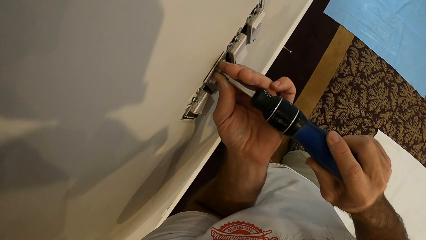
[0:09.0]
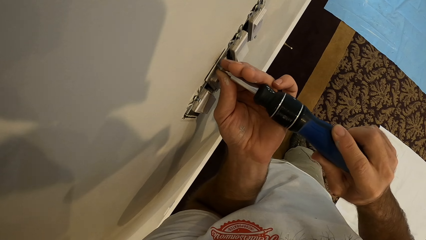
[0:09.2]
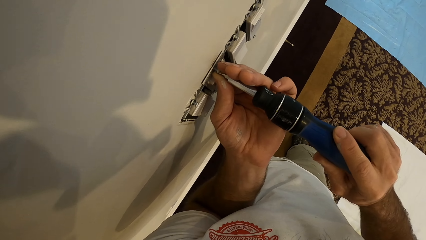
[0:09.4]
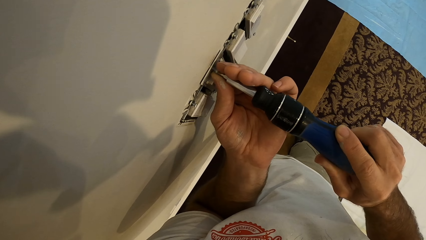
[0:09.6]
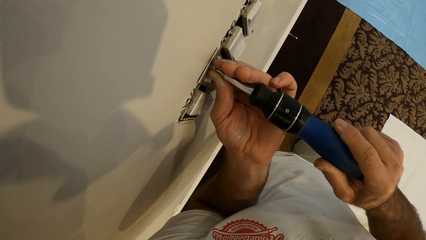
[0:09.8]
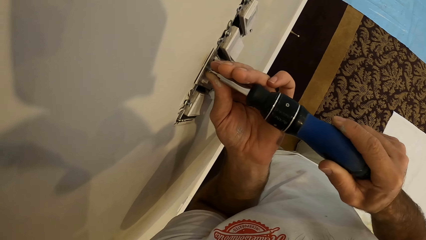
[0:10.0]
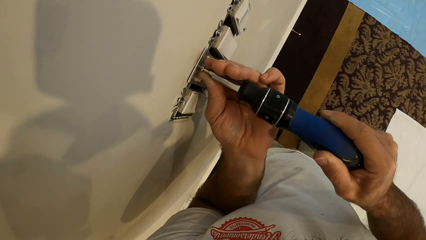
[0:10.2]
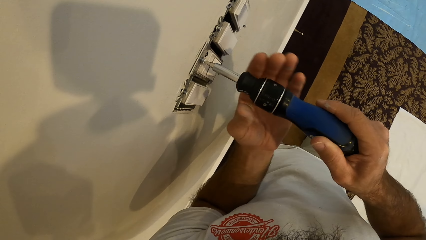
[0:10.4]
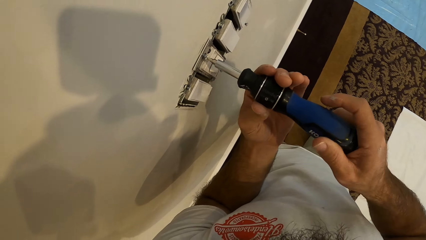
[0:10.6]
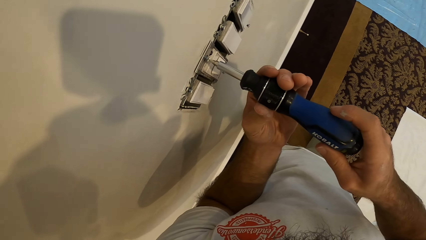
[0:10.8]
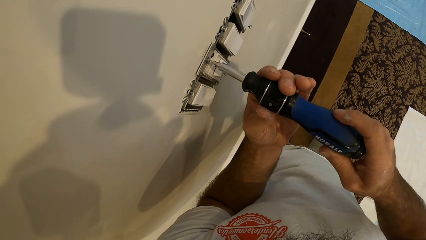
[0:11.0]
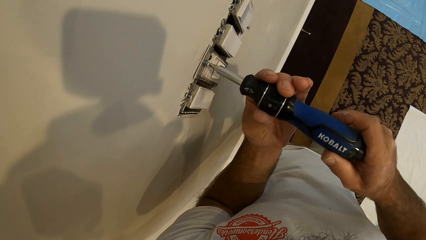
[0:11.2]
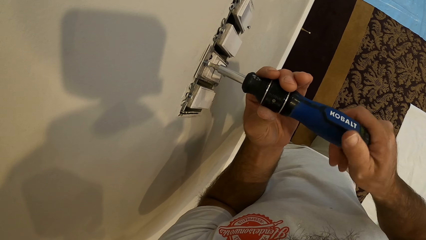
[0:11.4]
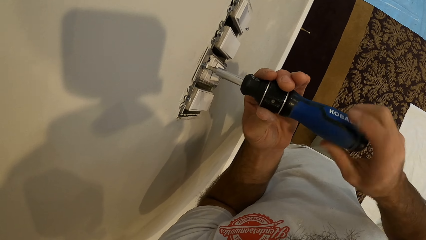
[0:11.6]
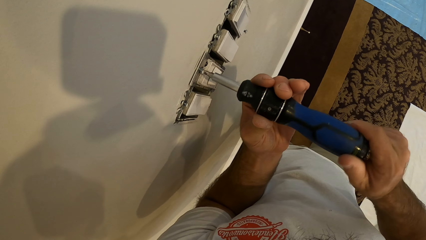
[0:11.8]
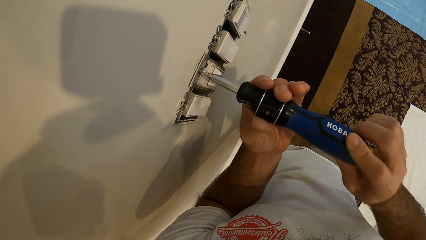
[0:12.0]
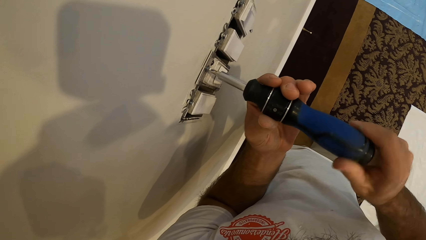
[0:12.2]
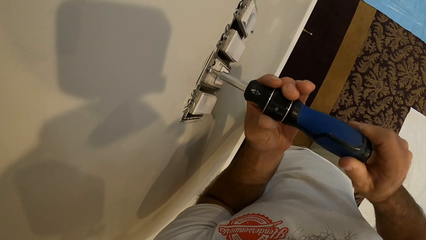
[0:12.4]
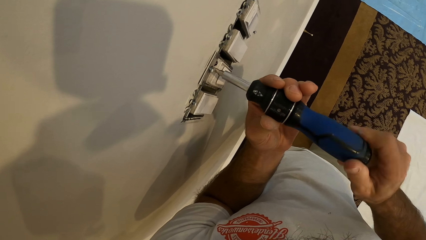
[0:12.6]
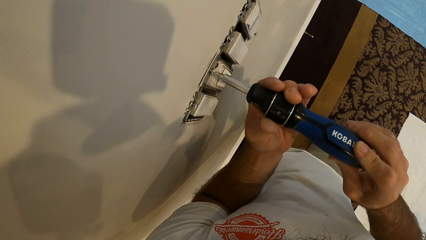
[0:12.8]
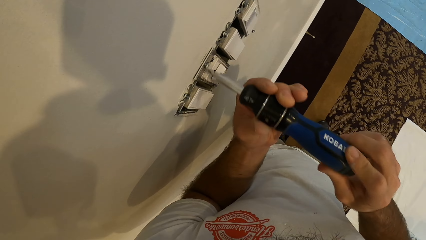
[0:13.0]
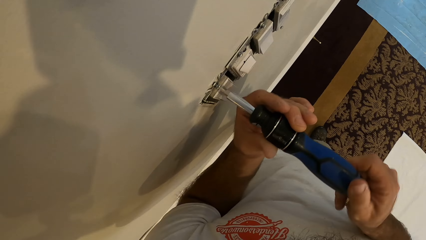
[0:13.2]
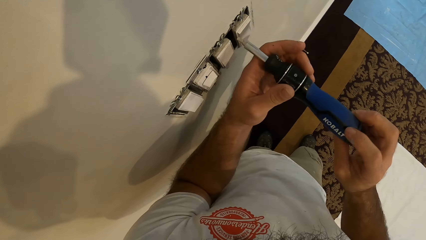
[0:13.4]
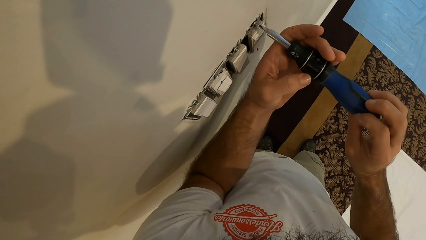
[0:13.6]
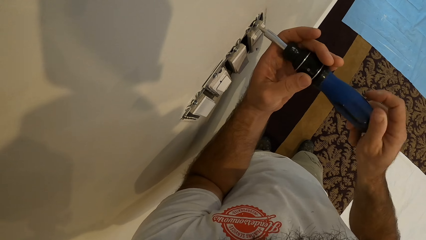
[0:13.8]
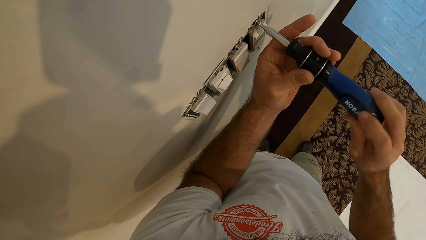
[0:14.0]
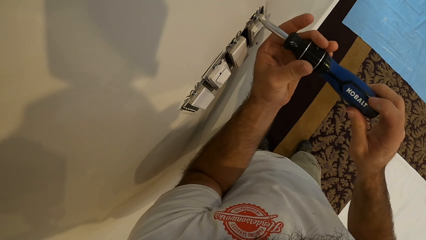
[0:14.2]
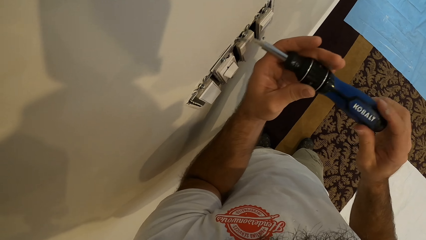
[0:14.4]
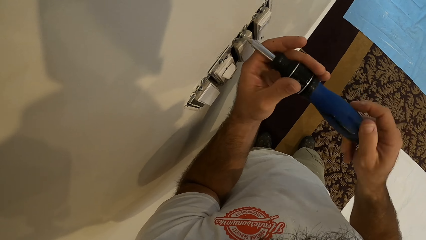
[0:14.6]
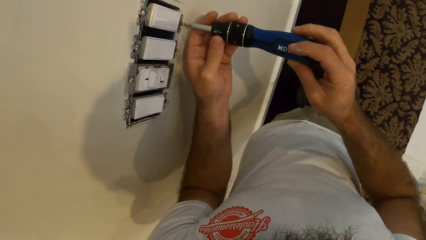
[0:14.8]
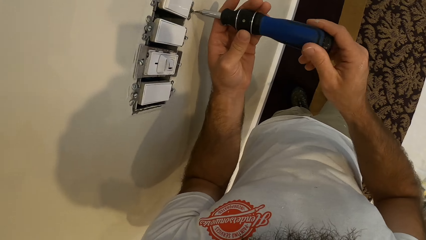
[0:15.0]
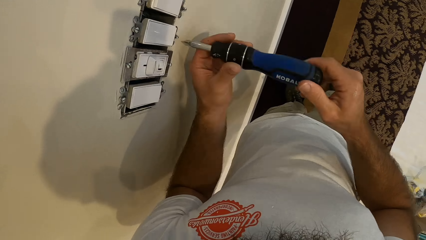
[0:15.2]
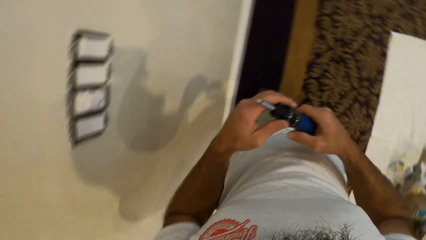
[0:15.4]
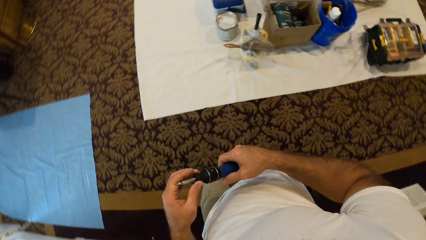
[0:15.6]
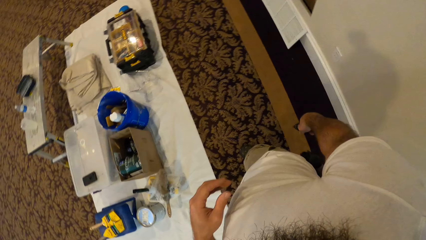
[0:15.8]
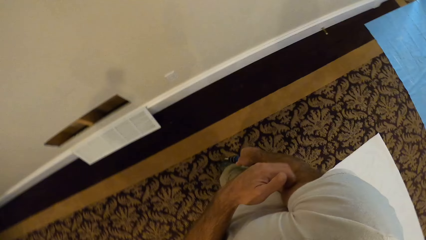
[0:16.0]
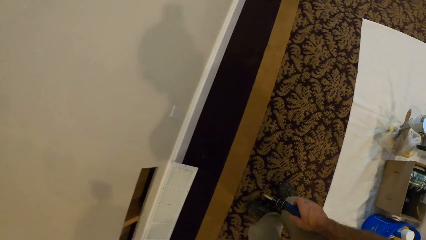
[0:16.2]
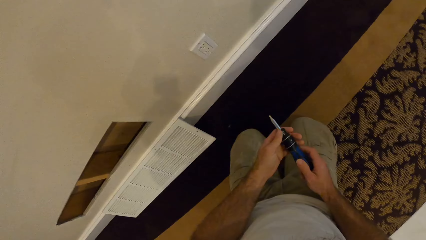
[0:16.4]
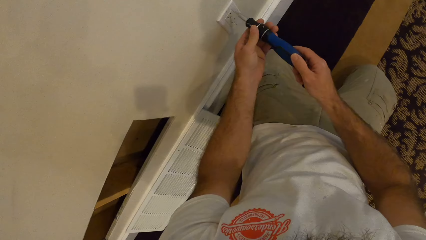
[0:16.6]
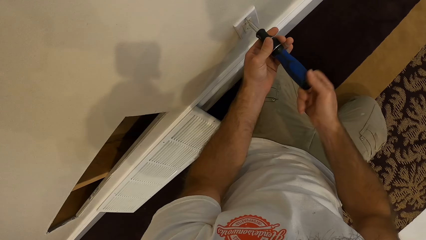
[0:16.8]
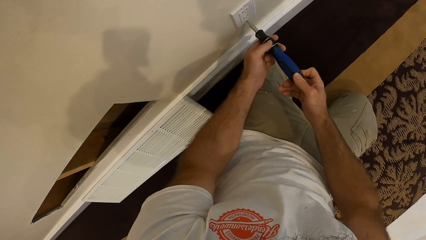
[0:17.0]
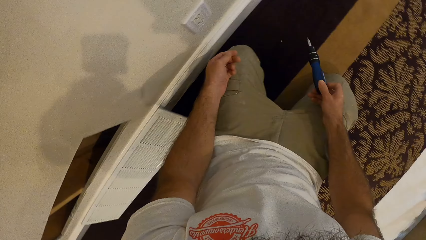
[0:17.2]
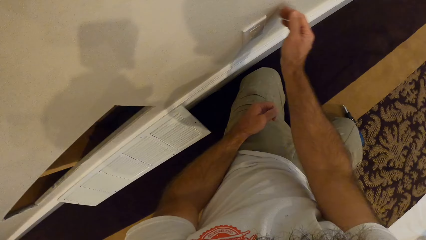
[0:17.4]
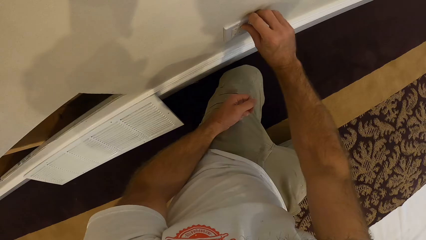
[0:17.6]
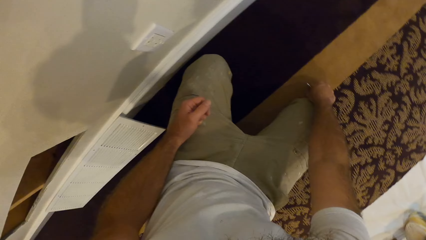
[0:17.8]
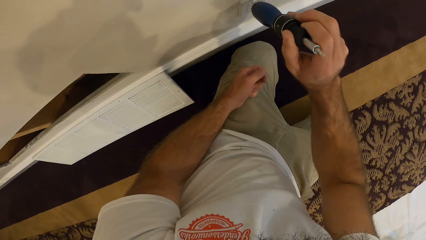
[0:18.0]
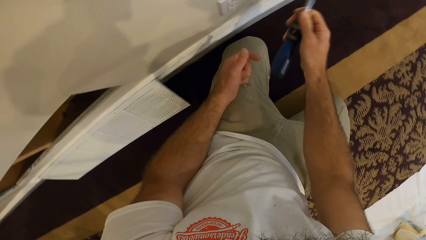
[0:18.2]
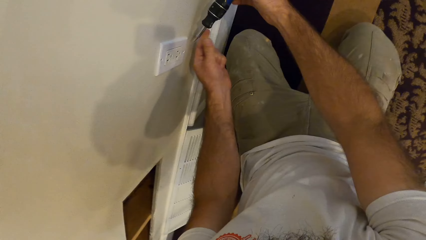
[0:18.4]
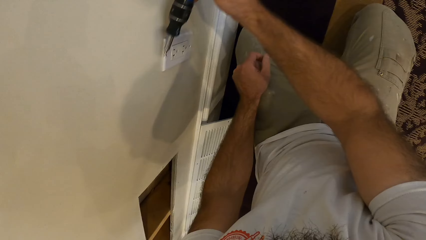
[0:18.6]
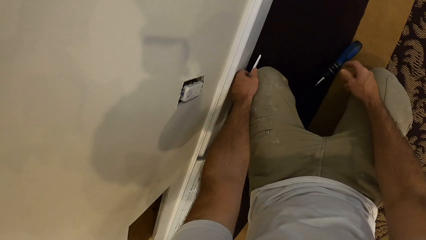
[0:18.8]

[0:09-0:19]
The camera wearer puts the screw in the socket on the wall with a screwdriver. They look around. They turn around. They bend down. They open the screw in the socket with the screwdriver. They put the screwdriver down. They touch the socket with a hand. They pick up the screwdriver.

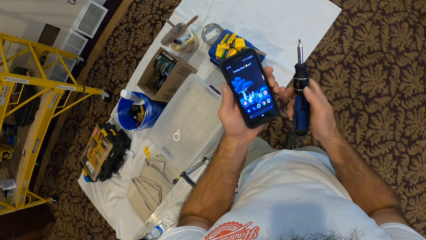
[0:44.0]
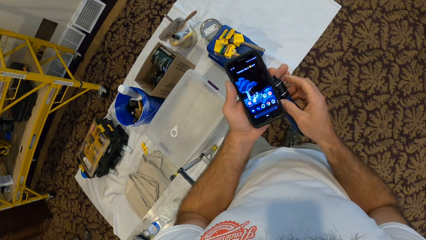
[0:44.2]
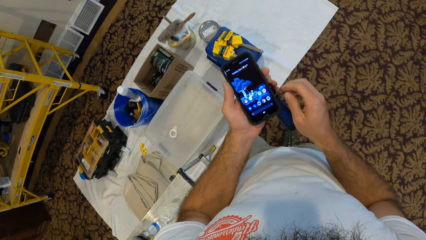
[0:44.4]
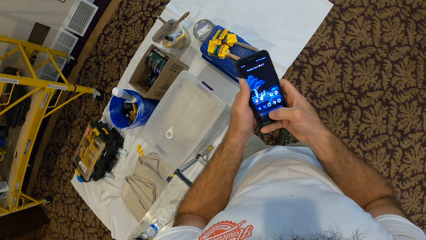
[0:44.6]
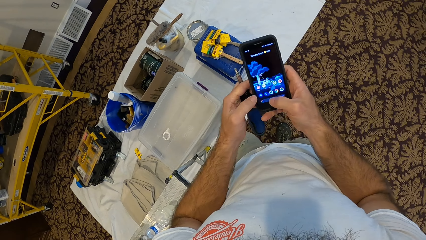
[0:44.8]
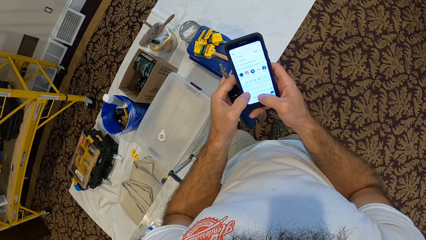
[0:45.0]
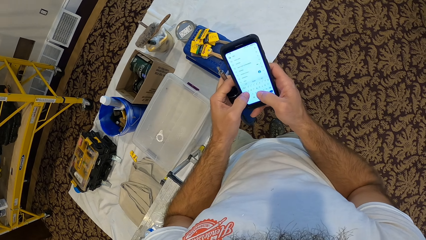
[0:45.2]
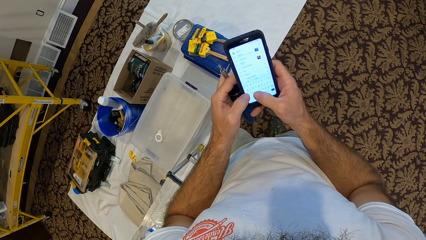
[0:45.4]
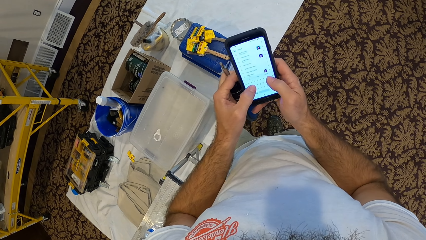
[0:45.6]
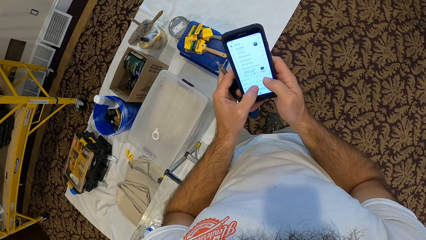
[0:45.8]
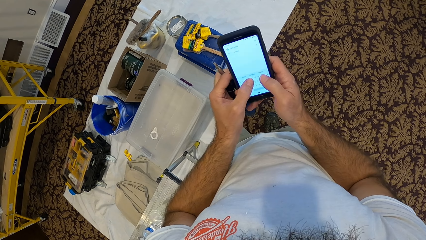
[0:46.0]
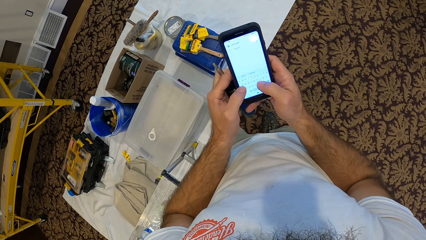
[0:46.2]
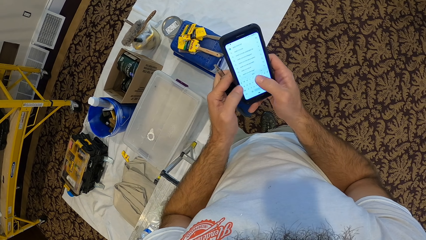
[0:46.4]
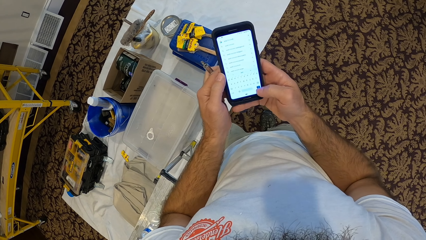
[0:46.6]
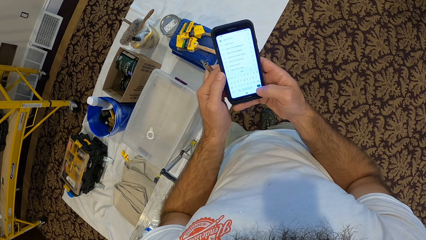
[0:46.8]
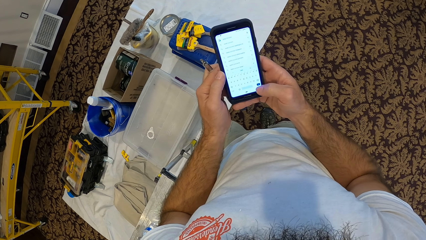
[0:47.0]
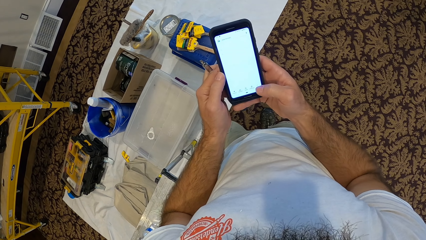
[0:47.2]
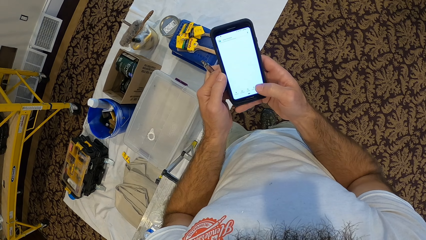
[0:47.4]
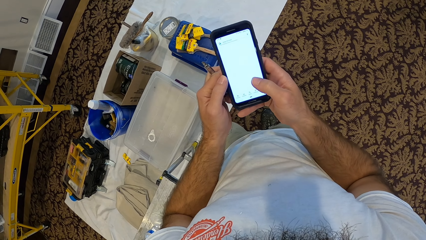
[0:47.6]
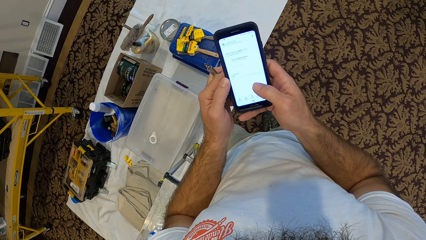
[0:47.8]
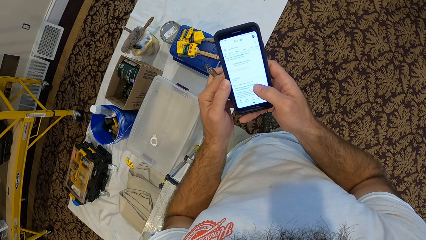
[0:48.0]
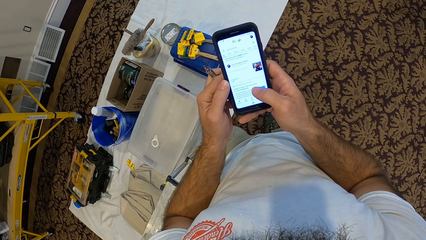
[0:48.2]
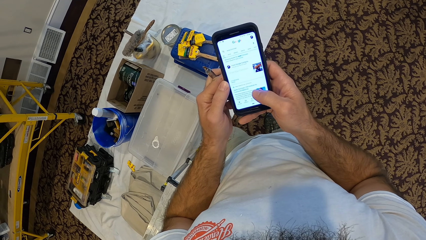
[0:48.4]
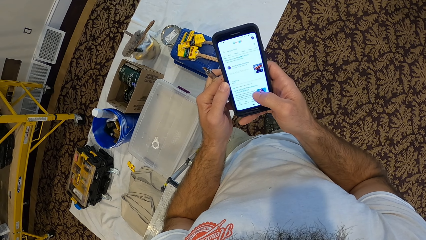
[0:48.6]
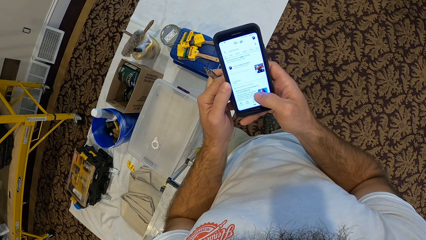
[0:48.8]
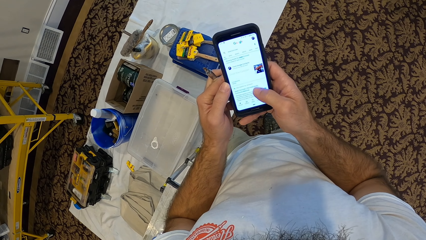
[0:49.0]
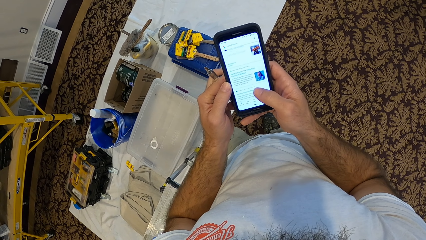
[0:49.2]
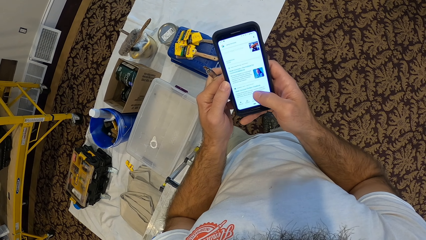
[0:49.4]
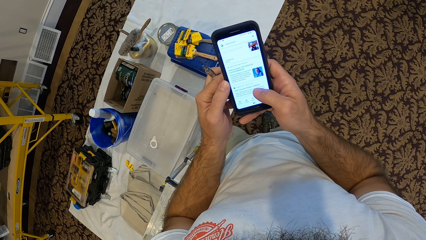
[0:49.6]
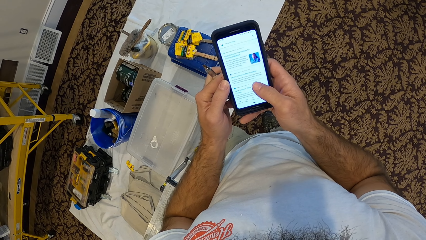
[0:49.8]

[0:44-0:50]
The camera wearer operates his phone with his hands.
